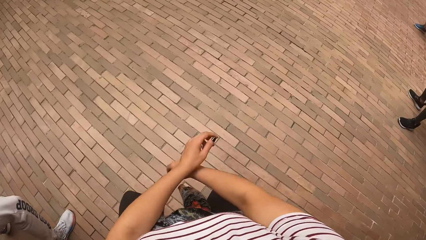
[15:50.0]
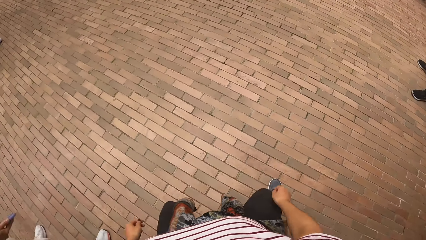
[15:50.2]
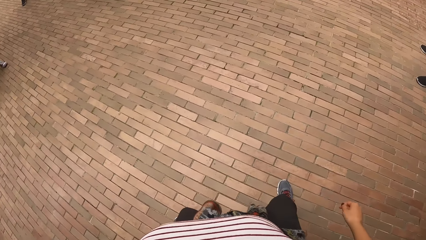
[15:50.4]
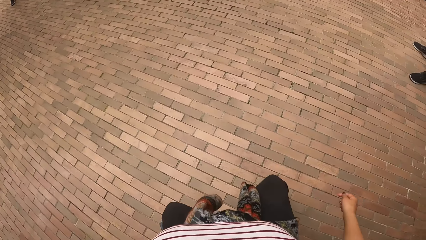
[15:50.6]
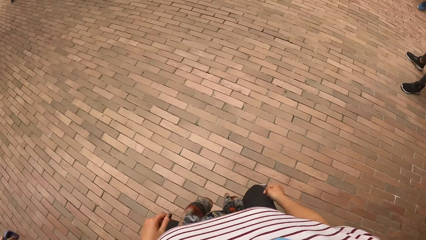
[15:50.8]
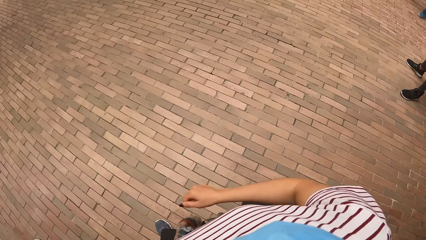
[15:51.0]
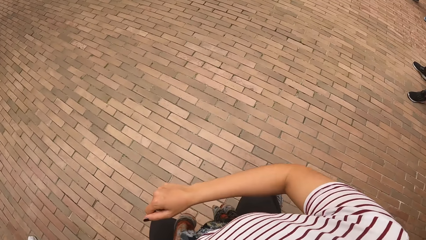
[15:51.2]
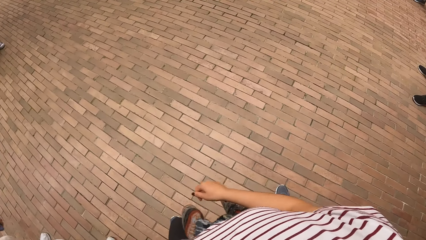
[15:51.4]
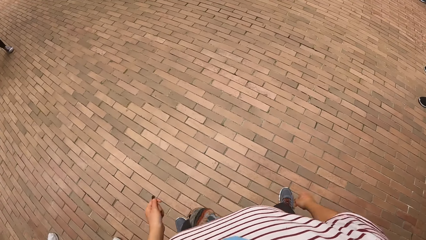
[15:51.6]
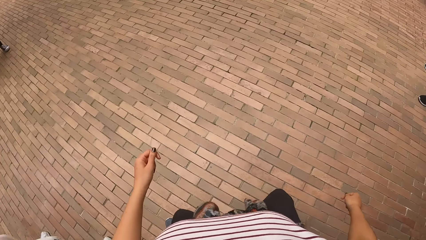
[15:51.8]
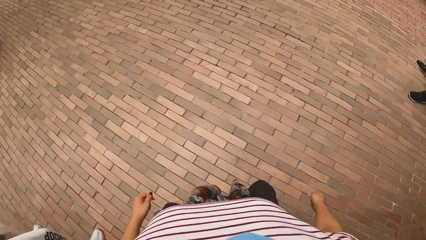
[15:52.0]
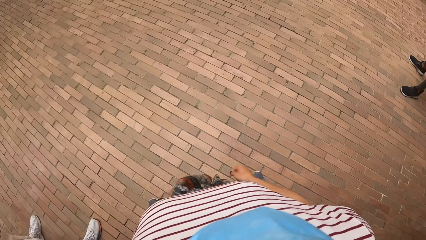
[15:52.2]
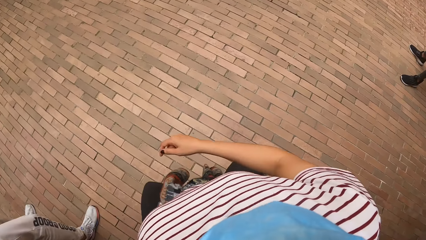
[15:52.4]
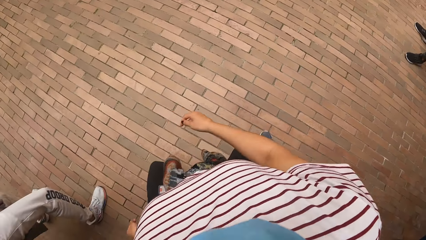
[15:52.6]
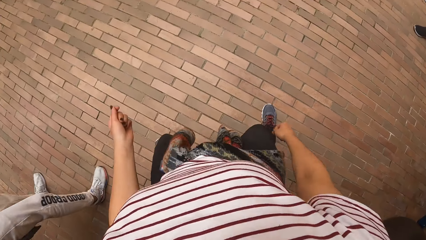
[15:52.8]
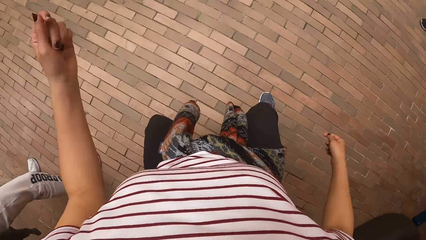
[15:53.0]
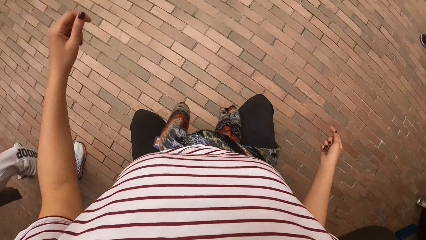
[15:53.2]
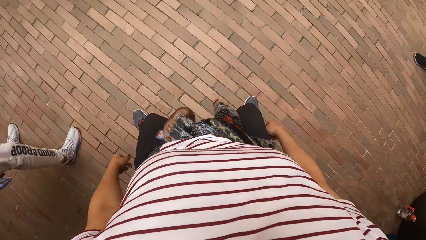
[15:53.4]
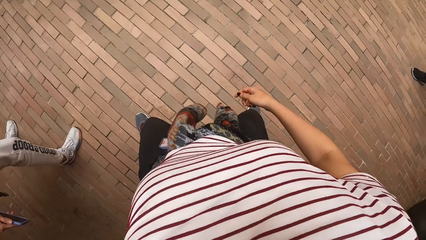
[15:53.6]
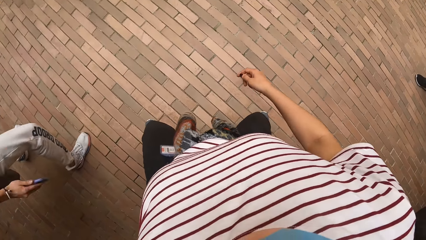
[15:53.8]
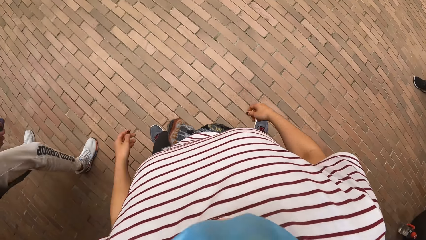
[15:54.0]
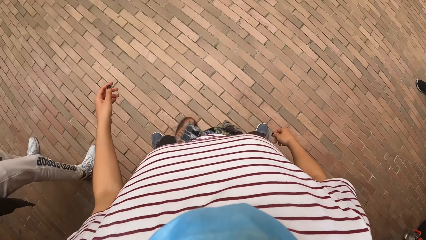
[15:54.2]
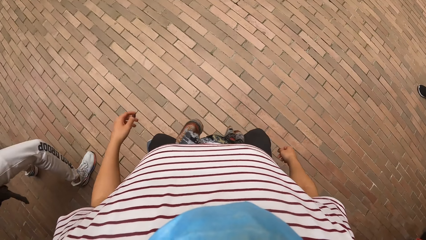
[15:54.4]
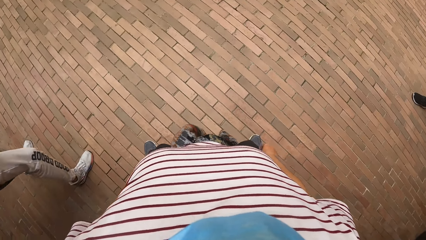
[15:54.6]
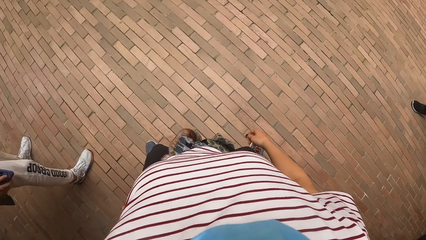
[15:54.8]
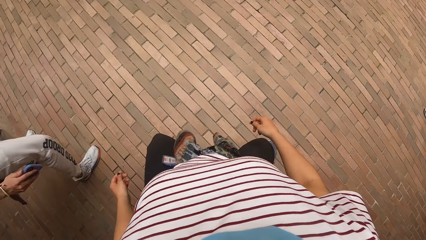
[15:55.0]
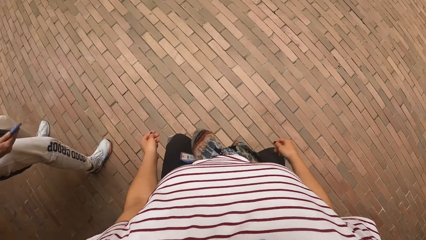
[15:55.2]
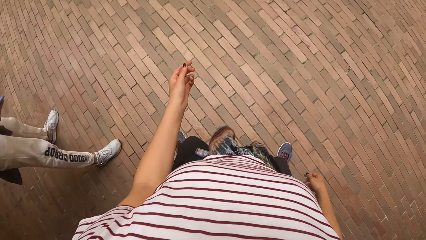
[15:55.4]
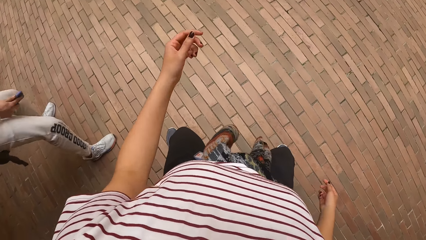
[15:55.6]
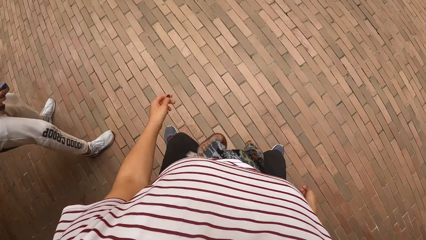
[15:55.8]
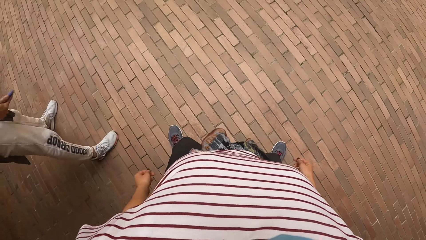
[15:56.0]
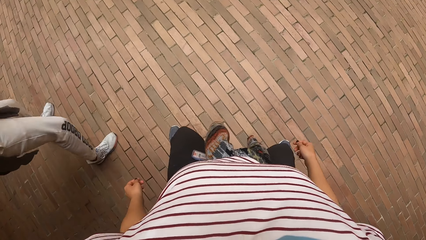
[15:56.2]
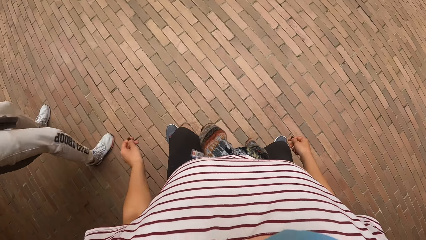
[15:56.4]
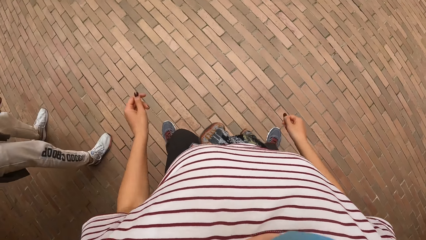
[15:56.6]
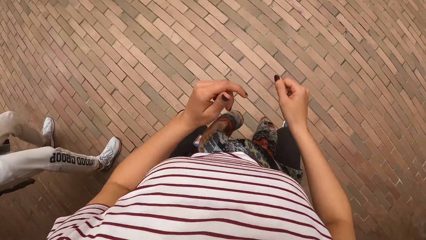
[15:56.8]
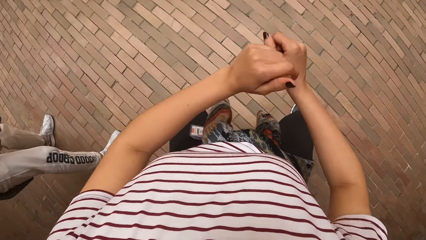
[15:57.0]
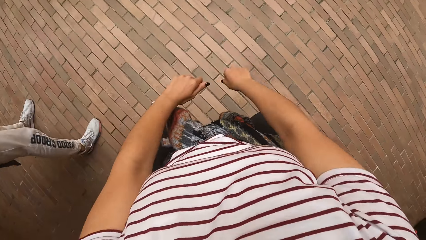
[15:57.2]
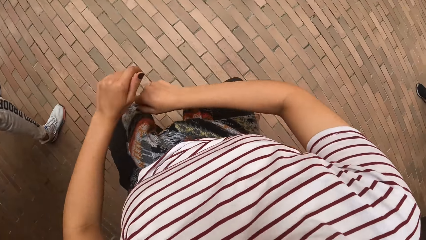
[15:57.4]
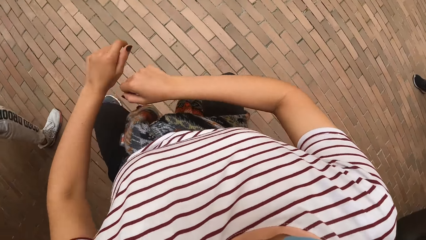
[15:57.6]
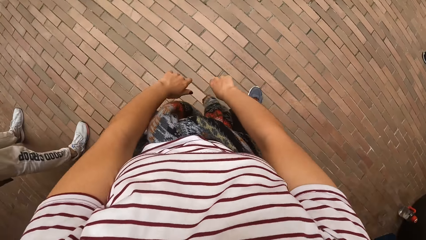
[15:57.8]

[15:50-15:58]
A woman dances in the building.

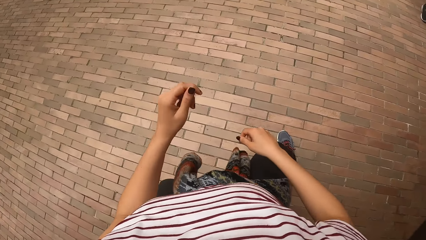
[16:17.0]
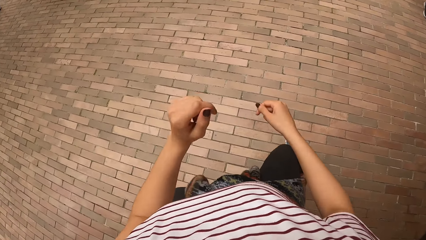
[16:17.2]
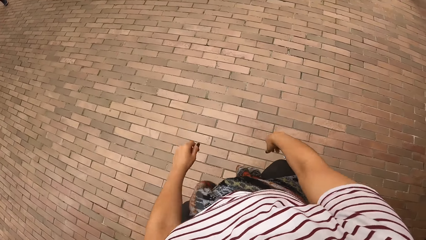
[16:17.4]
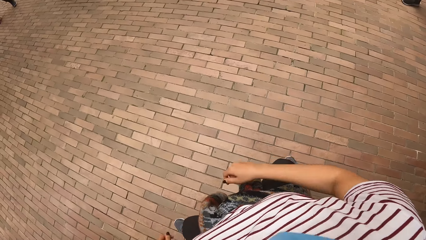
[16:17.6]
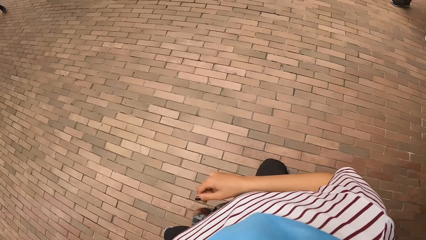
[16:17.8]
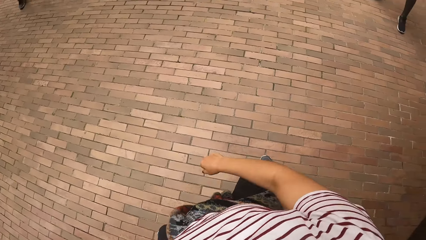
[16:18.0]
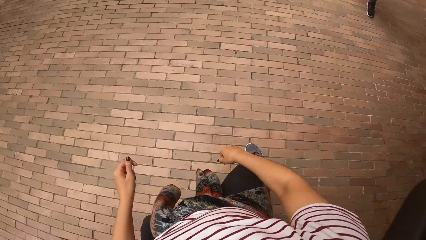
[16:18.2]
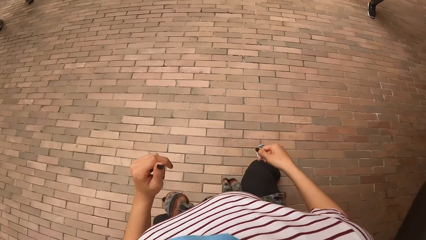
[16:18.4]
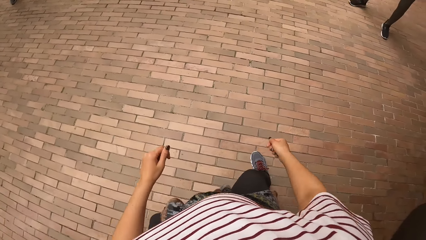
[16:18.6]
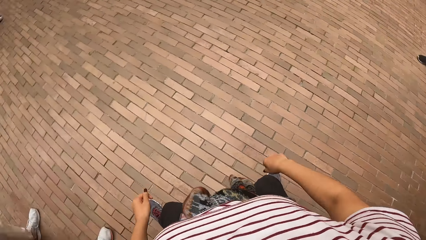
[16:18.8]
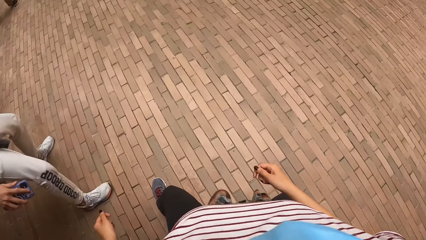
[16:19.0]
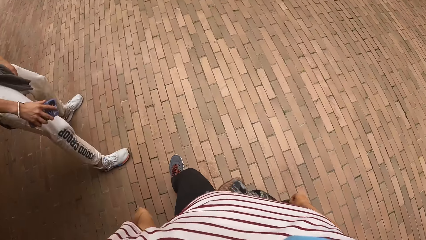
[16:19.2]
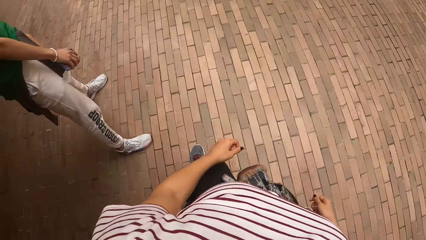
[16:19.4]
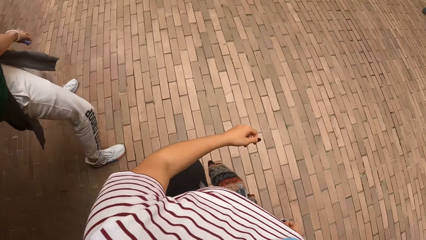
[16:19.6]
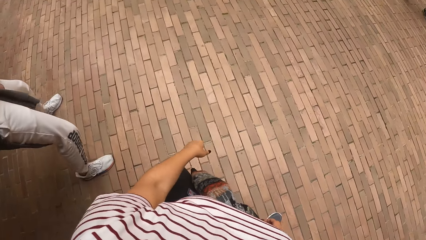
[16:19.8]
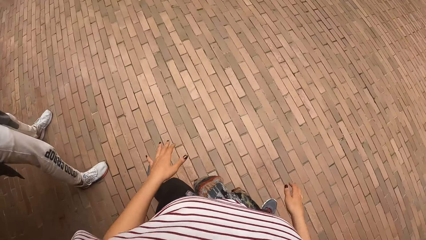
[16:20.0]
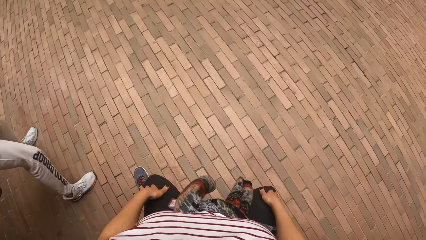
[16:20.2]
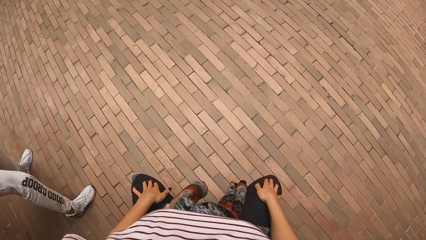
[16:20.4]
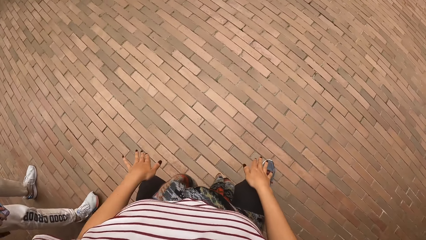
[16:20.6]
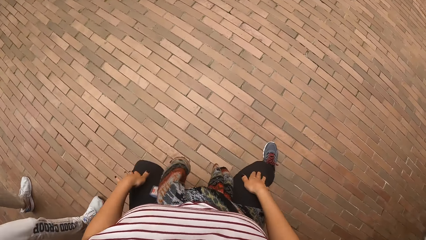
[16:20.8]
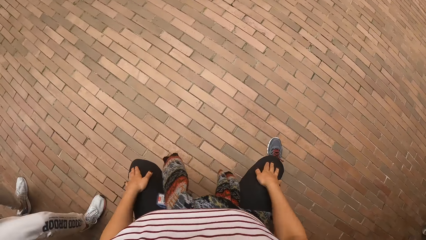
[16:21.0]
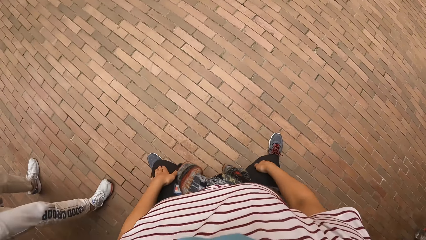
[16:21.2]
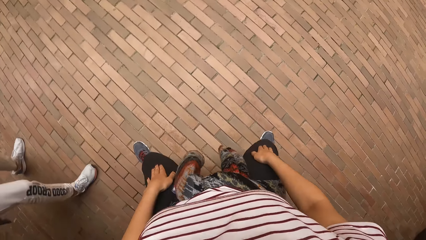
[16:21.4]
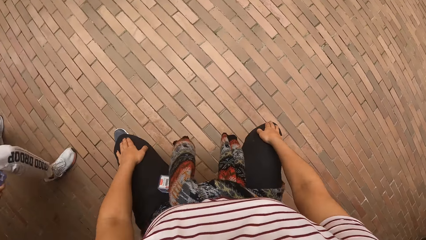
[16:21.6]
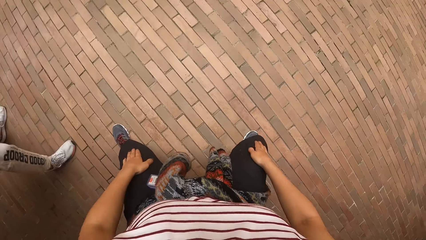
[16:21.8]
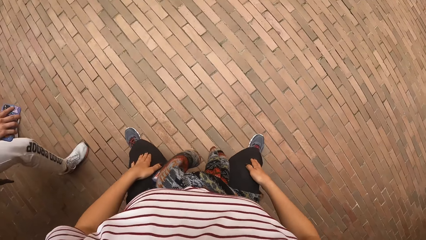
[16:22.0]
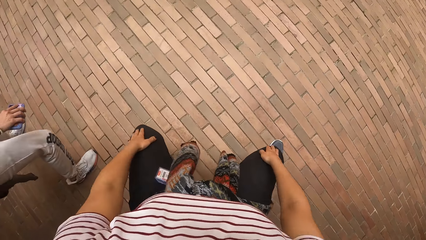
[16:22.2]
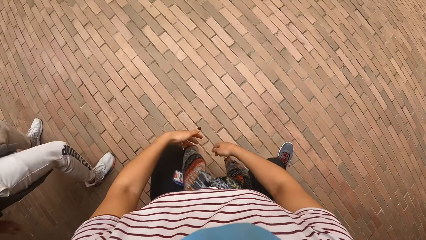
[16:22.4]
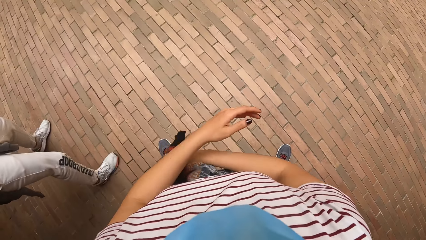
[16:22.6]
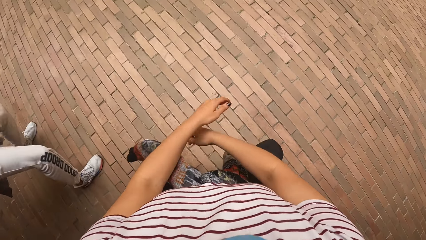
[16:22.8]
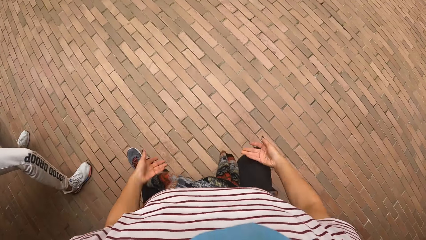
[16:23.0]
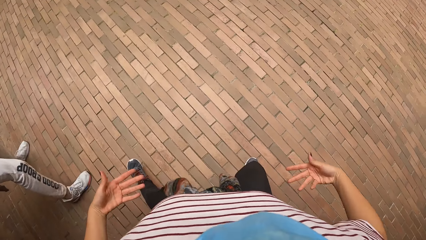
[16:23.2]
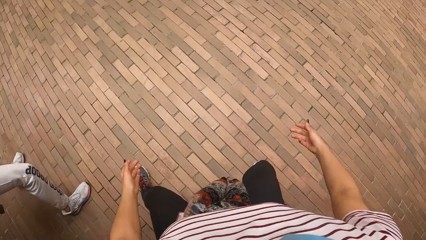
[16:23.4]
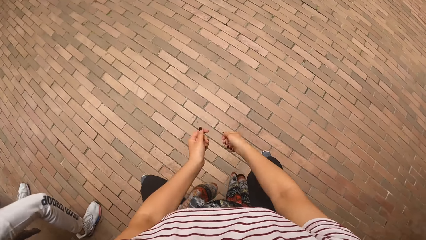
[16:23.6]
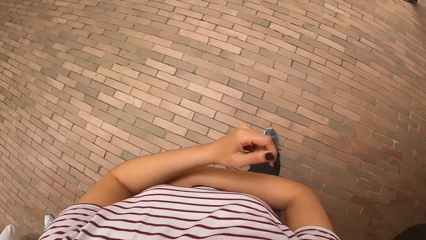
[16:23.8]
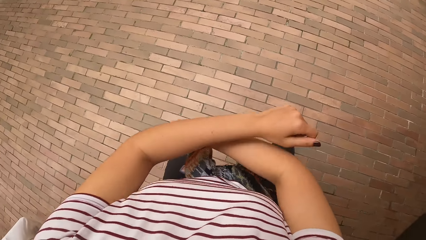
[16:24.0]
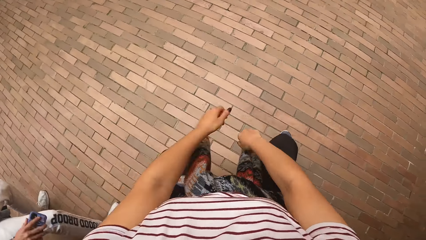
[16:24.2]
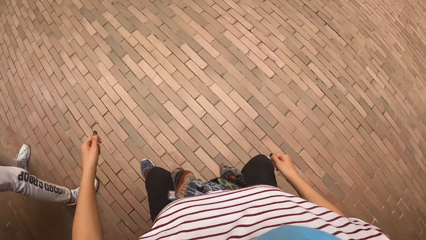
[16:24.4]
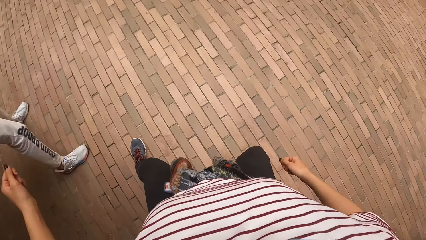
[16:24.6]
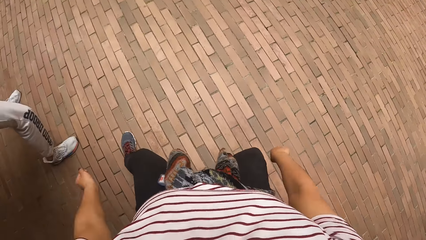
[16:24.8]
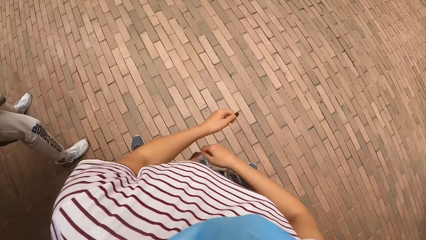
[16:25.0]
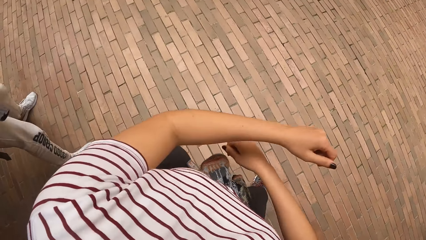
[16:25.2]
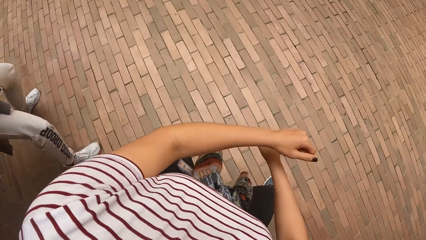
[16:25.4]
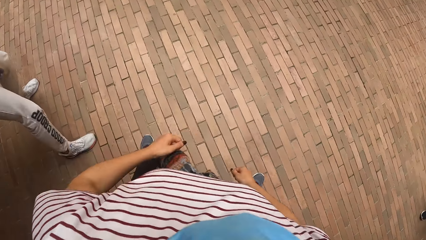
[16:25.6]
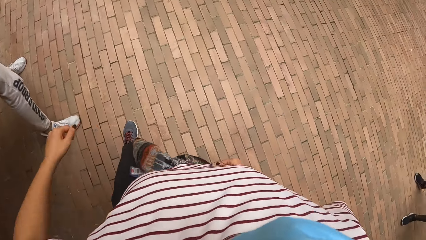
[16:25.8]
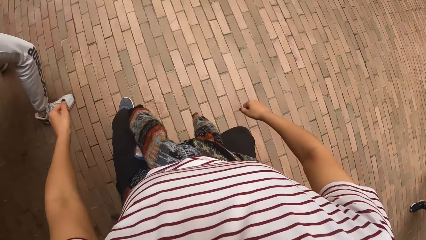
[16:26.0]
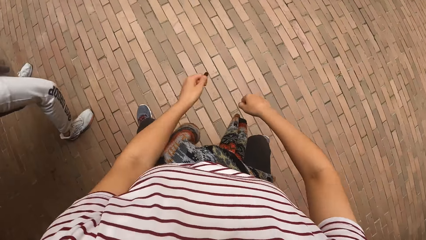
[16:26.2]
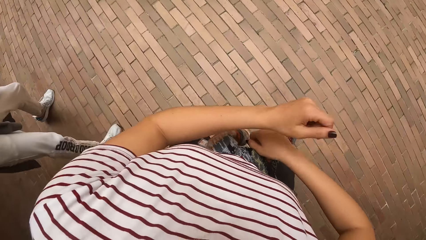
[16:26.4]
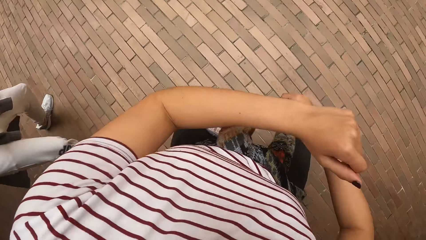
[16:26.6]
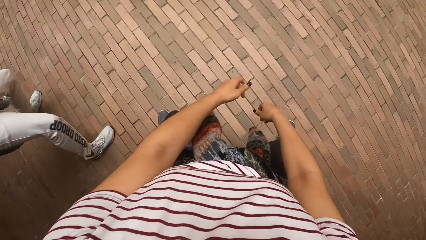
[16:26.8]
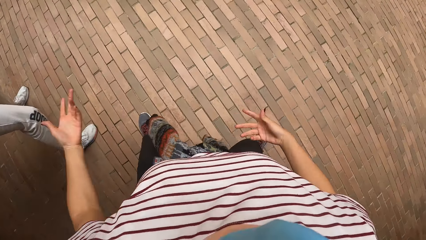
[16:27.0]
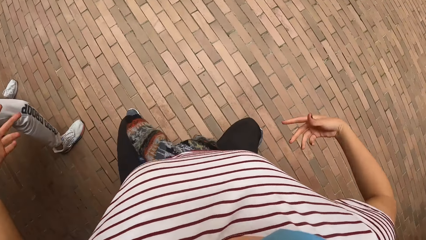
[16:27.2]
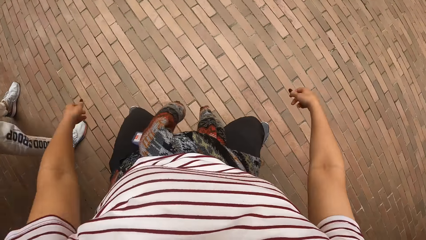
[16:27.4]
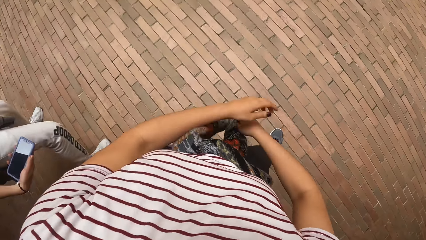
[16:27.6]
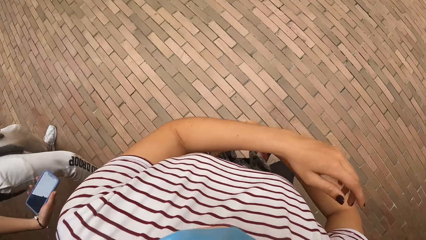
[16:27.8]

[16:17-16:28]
A woman dances in the building. The camera wearer taps her thigh and moves a hand along the thigh.
